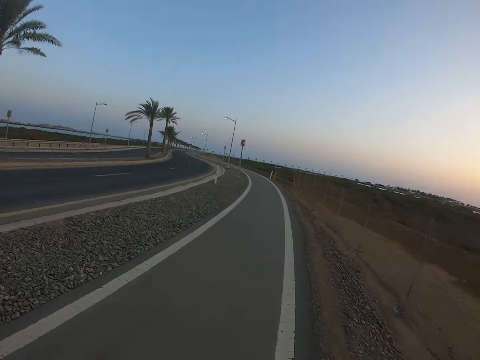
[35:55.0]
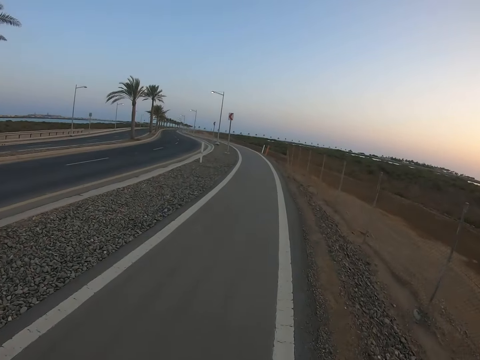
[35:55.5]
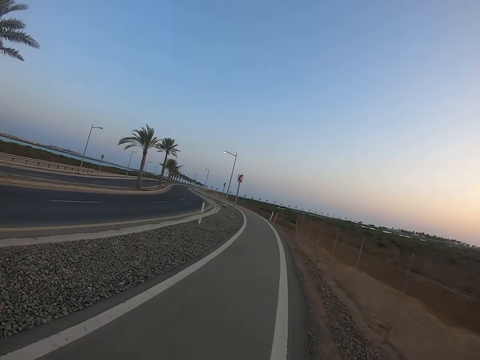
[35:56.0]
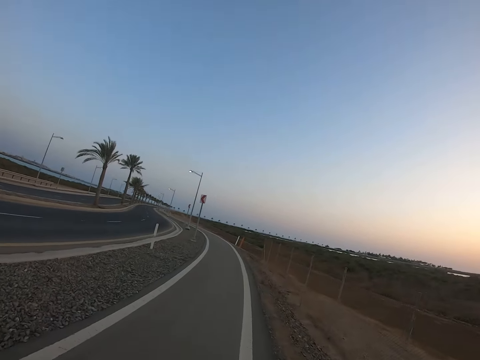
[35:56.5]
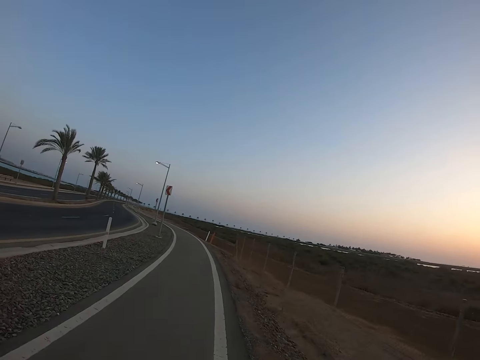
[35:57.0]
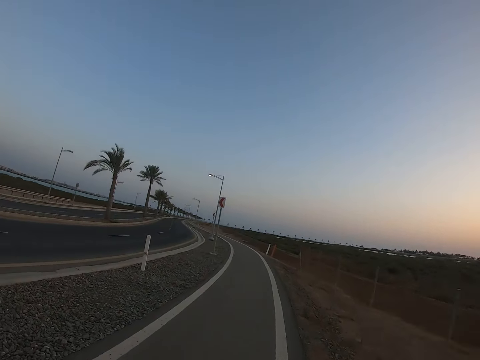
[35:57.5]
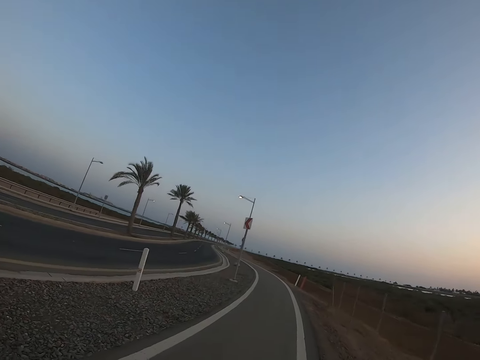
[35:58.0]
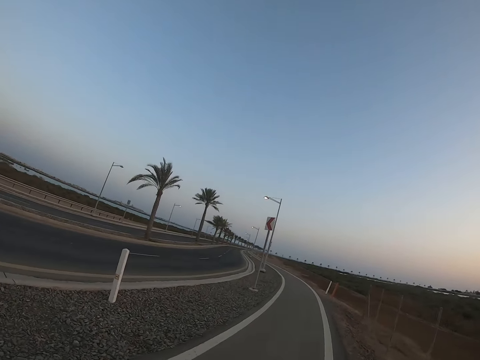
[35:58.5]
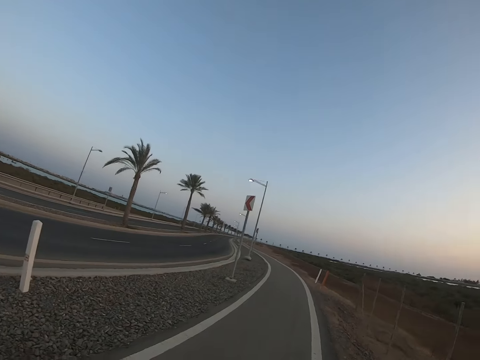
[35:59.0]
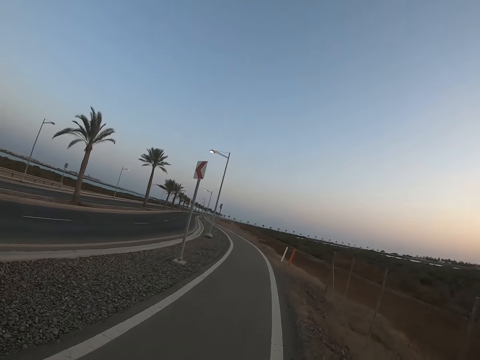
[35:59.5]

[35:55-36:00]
The camera wearer walks along the street.

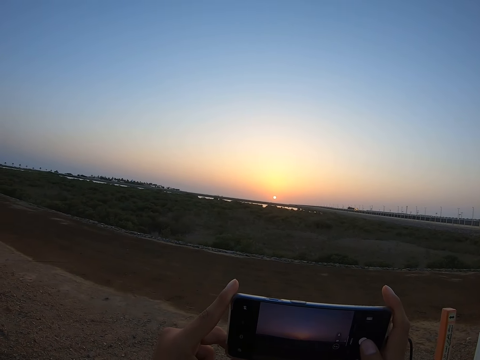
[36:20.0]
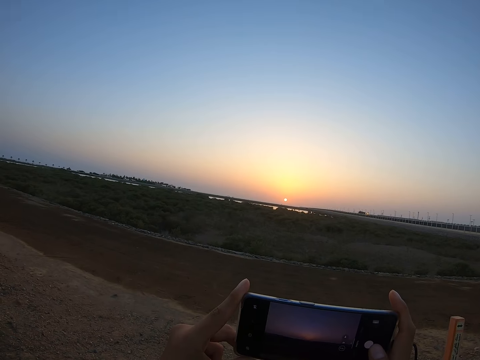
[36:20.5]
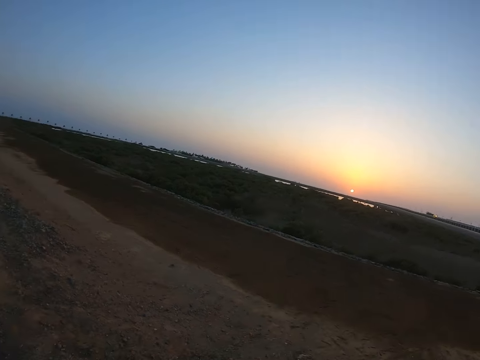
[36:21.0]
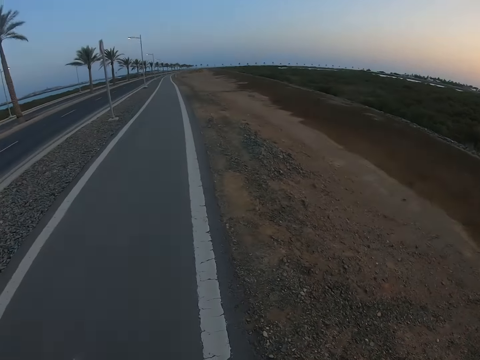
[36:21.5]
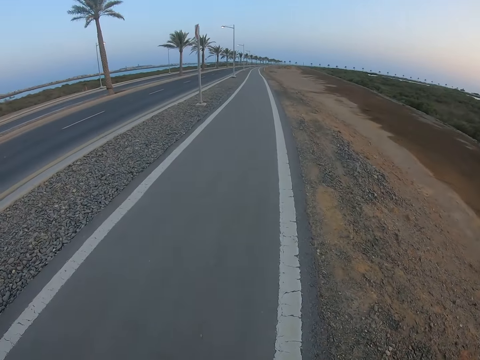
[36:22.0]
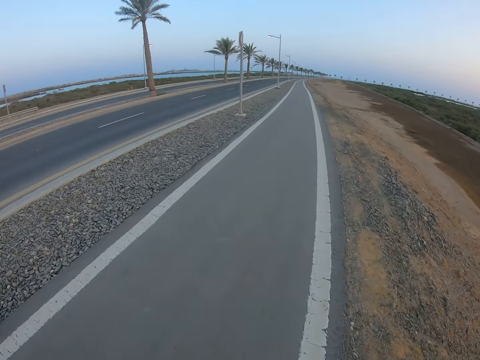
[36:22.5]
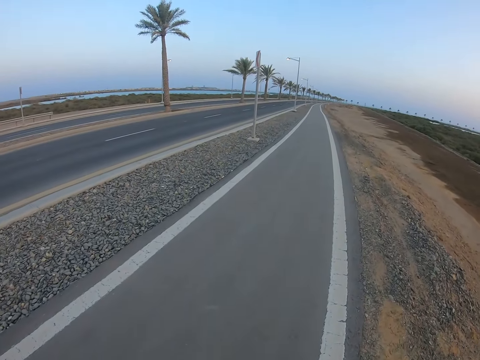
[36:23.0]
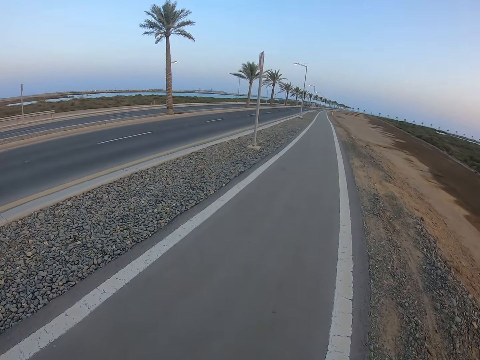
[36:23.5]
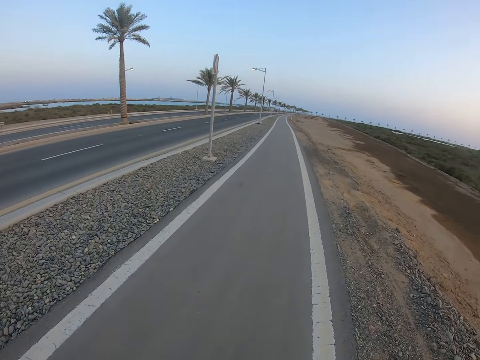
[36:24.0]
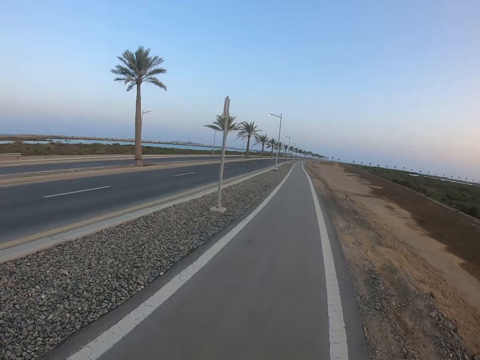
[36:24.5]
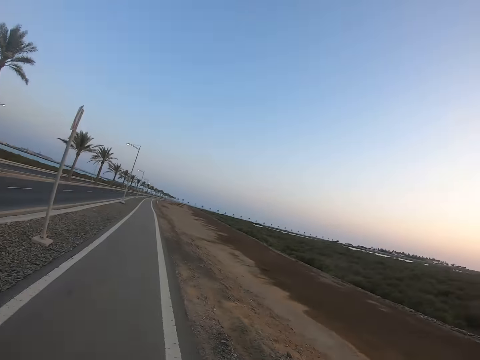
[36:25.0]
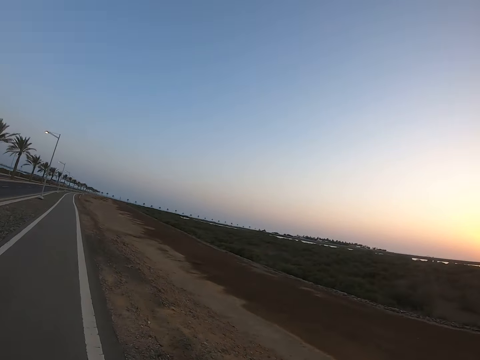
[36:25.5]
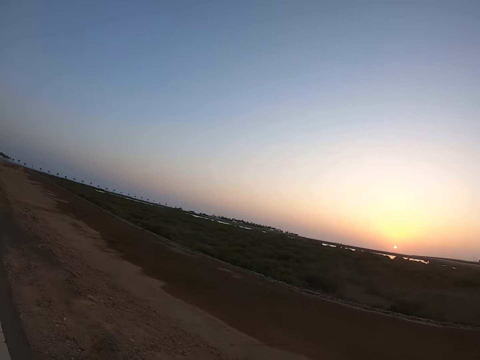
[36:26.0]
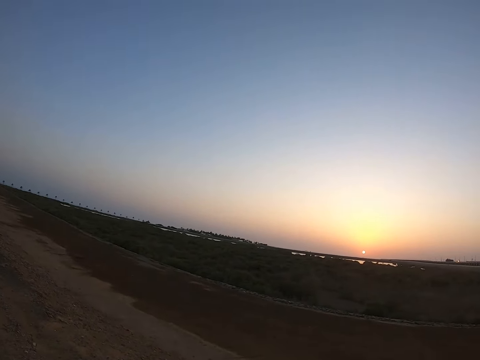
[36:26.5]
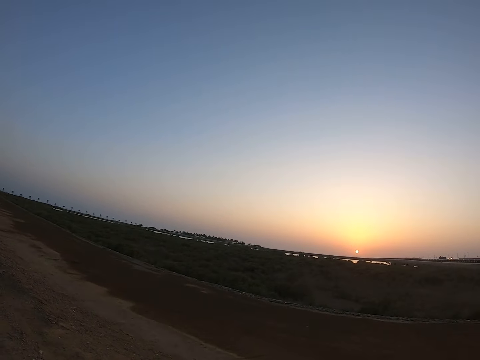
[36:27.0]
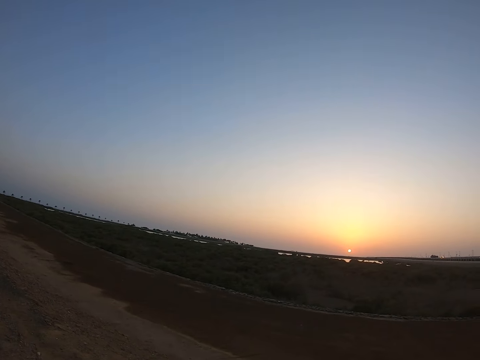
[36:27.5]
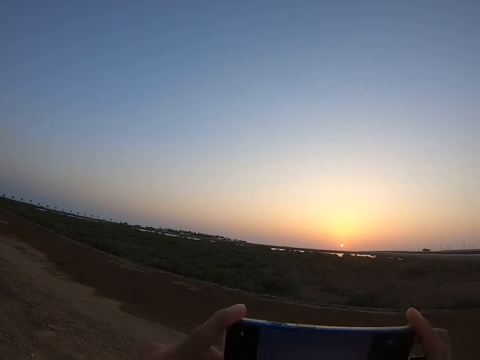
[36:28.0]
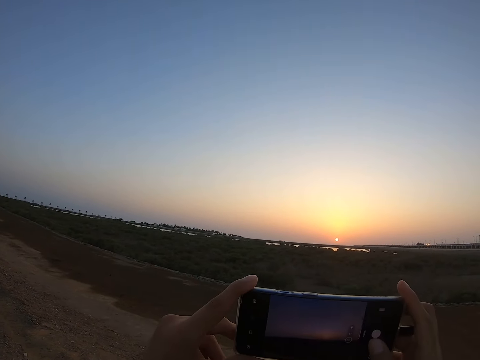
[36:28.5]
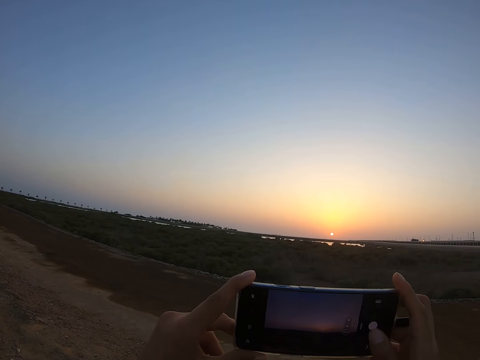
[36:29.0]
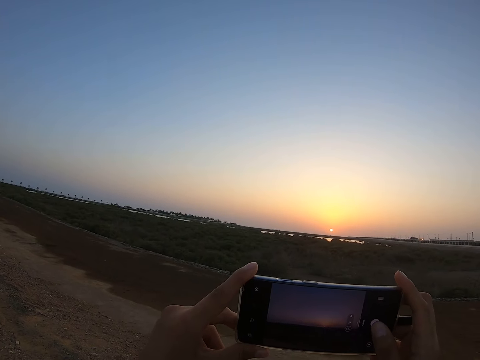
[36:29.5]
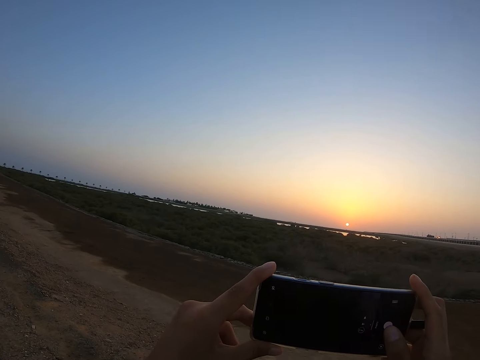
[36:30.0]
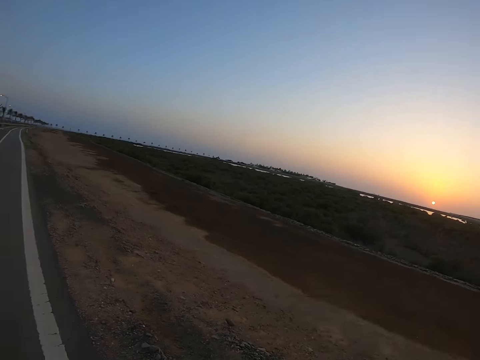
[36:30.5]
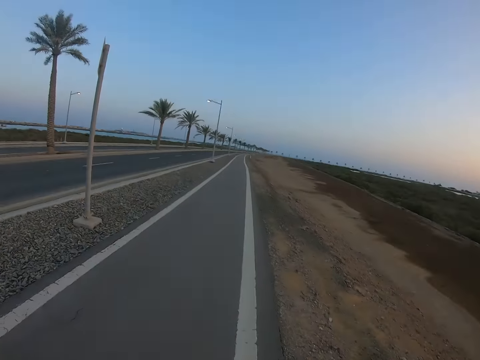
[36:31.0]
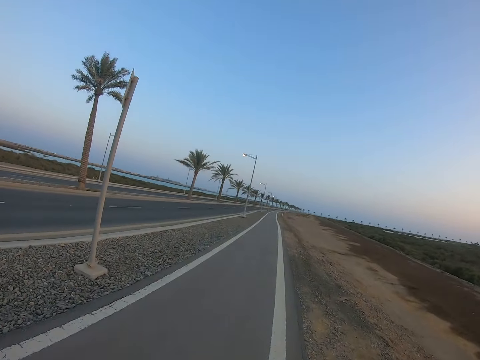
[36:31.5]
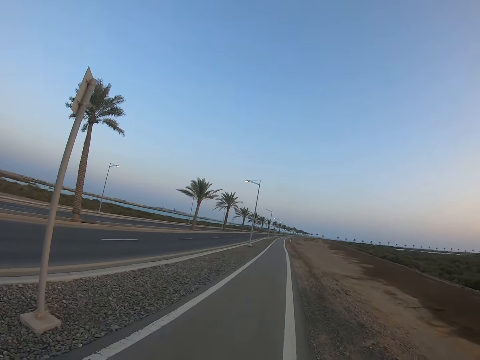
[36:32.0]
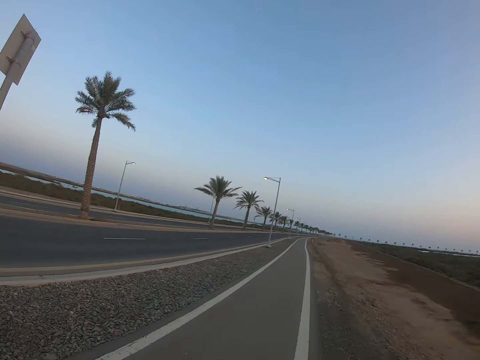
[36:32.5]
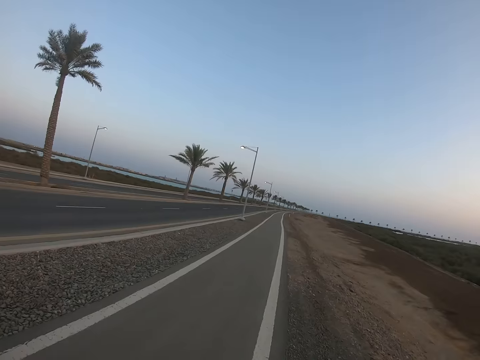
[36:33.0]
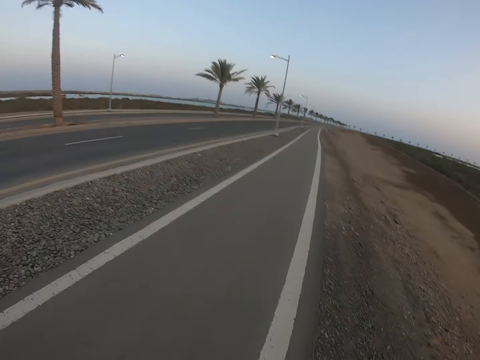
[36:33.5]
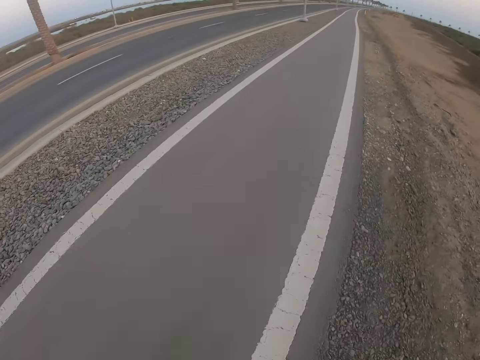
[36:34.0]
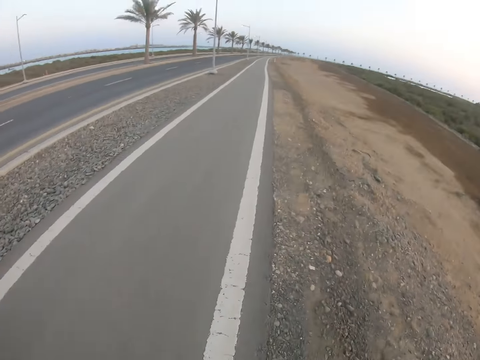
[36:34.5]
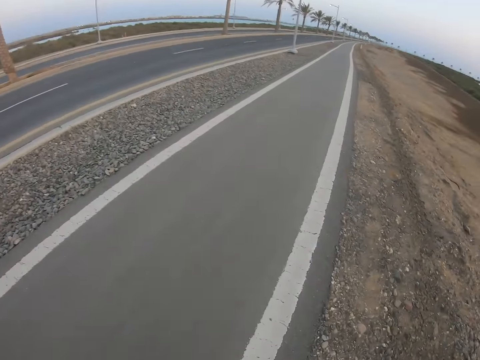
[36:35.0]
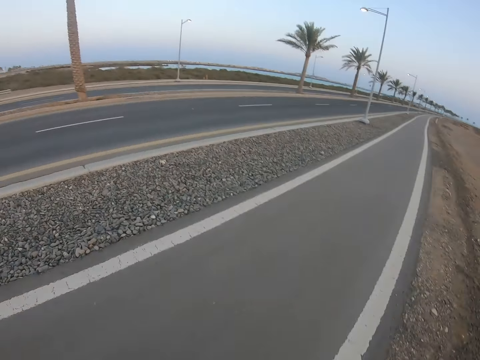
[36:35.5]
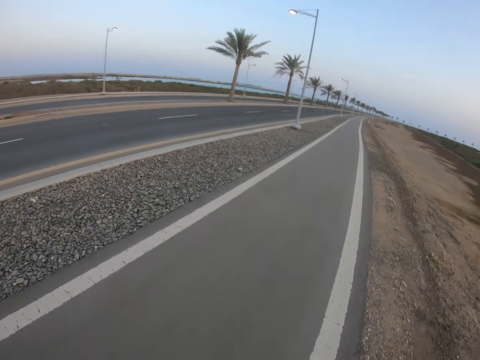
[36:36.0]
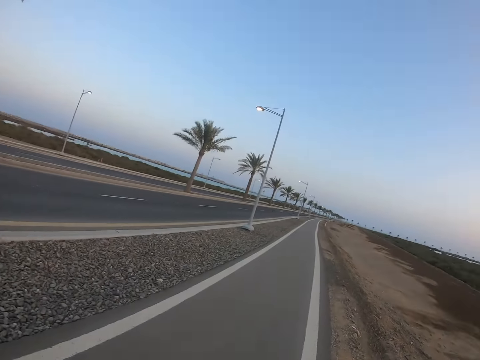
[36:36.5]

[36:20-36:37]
The camera wearer jogs. They put the phone down and walk on the road. They stop jogging. They lift the phone up. They take the photo of the sun with the phone. They put the phone down. They jog. They walk on the road.

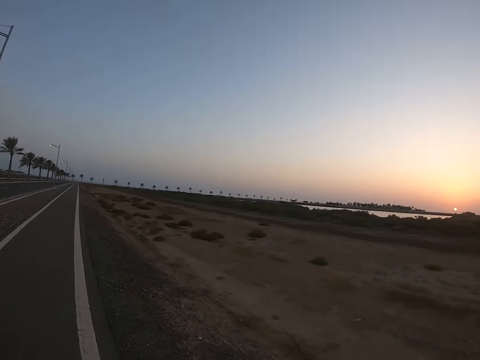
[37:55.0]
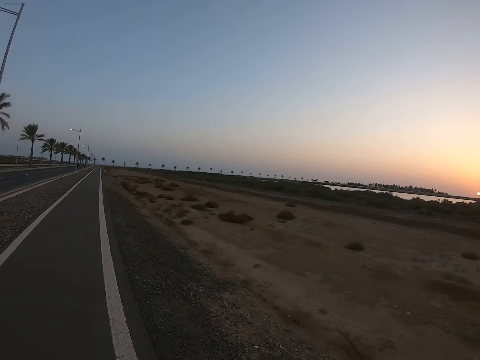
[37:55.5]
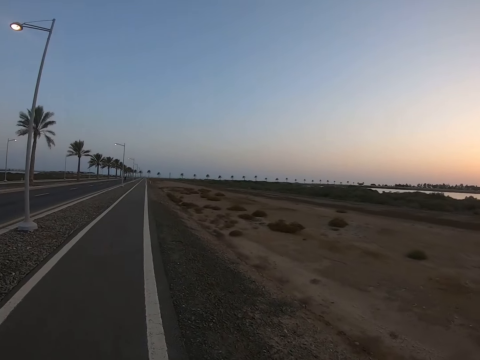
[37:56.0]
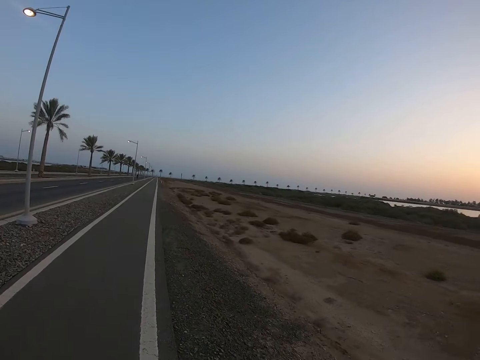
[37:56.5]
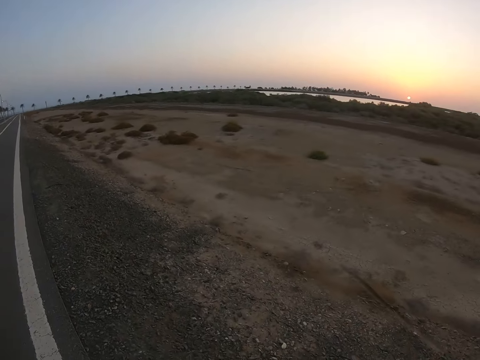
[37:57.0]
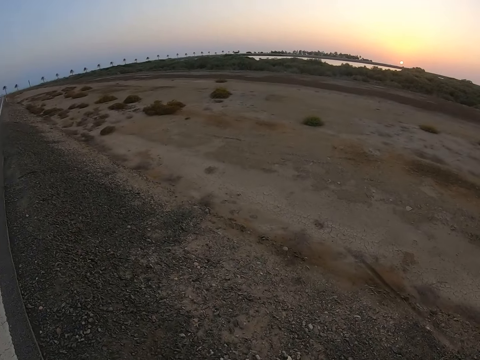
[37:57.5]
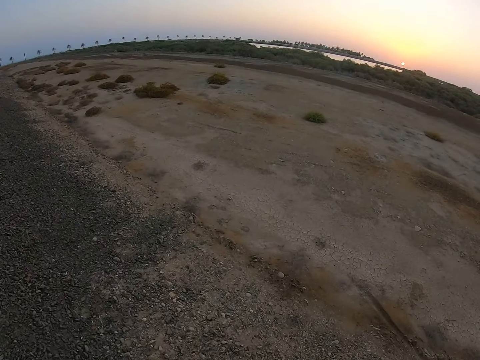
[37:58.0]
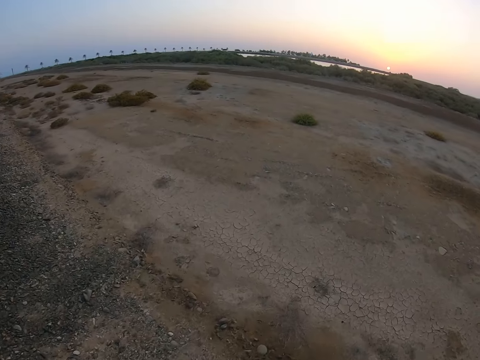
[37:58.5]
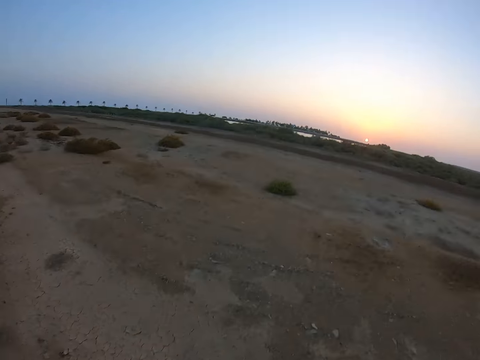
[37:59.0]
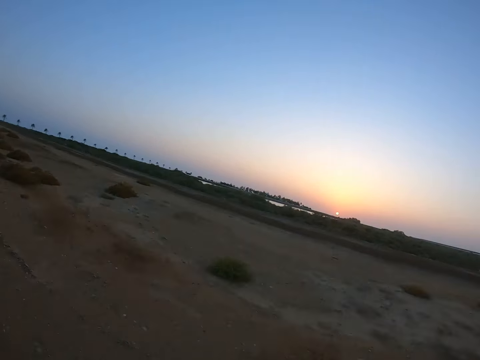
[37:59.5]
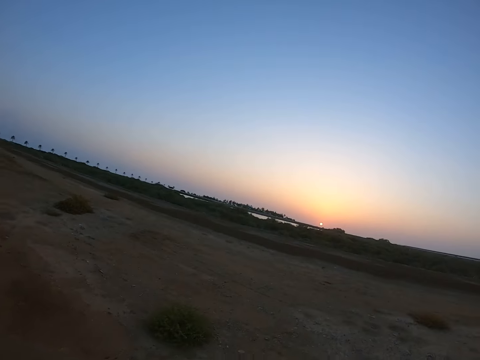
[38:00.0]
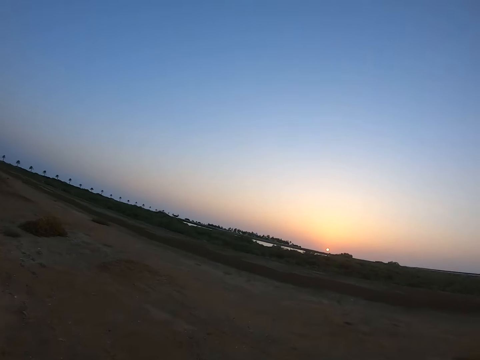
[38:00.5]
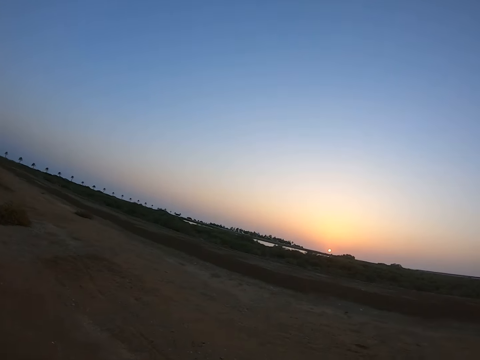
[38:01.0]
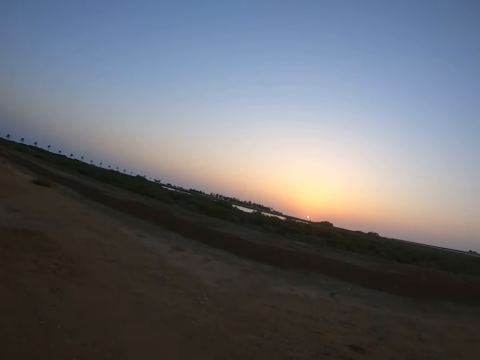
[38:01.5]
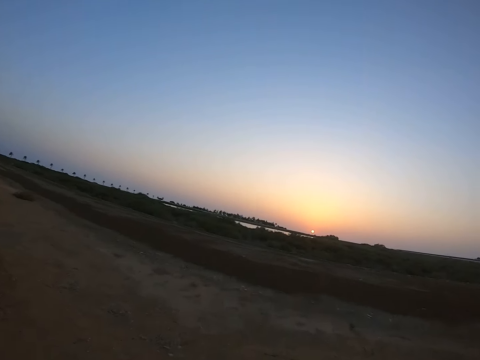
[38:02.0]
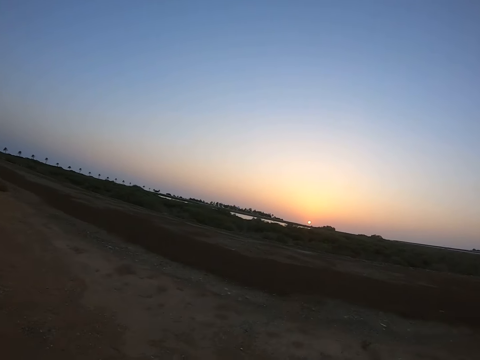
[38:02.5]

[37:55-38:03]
The camera wearer walks off the tarmac road.
